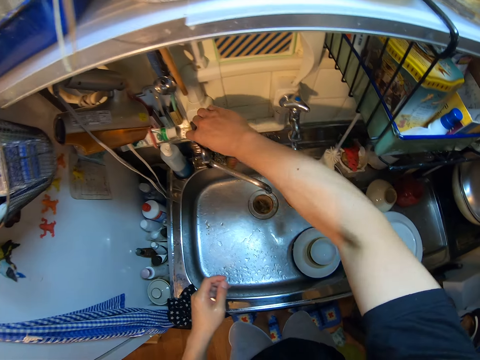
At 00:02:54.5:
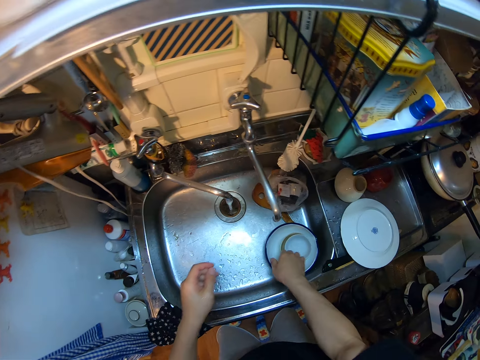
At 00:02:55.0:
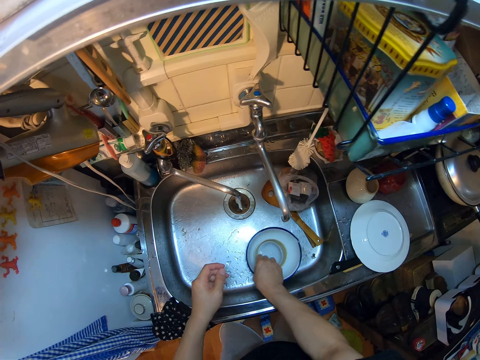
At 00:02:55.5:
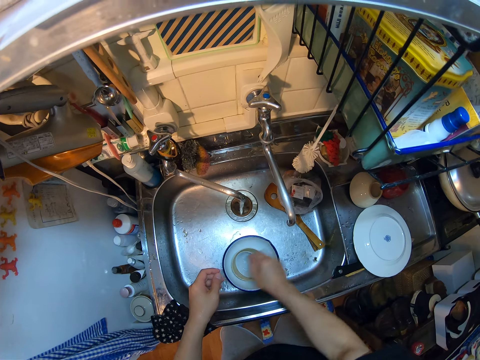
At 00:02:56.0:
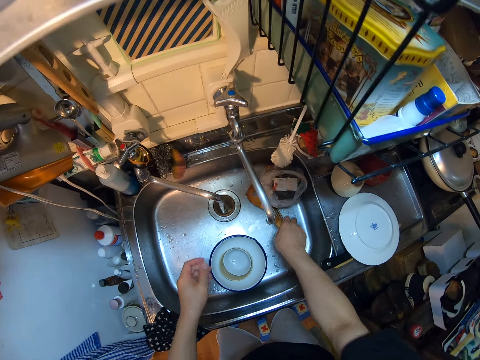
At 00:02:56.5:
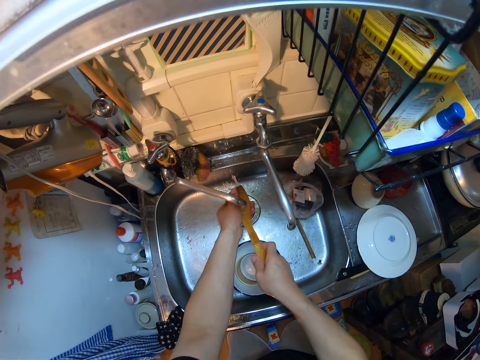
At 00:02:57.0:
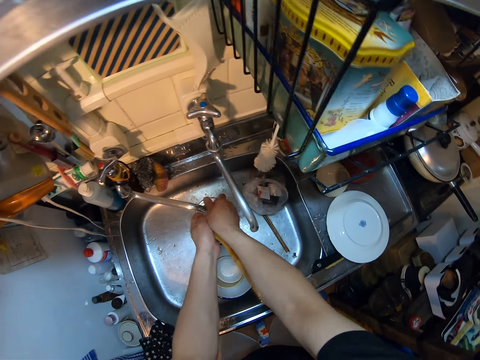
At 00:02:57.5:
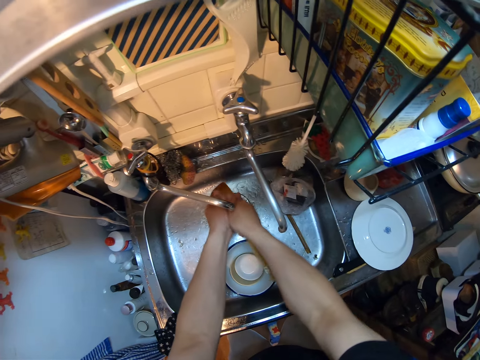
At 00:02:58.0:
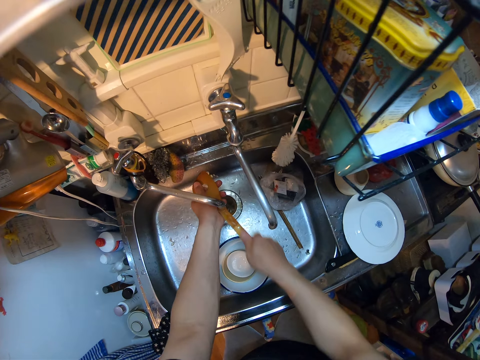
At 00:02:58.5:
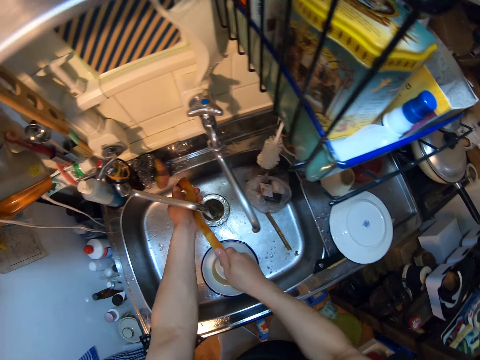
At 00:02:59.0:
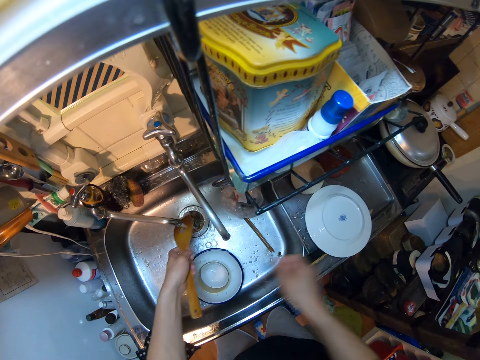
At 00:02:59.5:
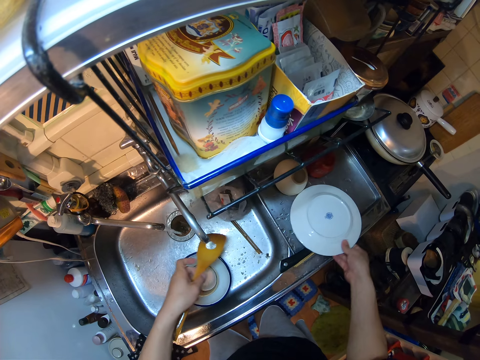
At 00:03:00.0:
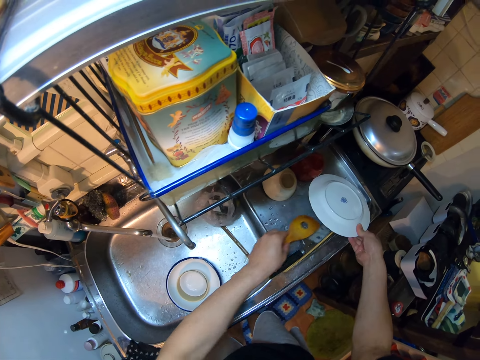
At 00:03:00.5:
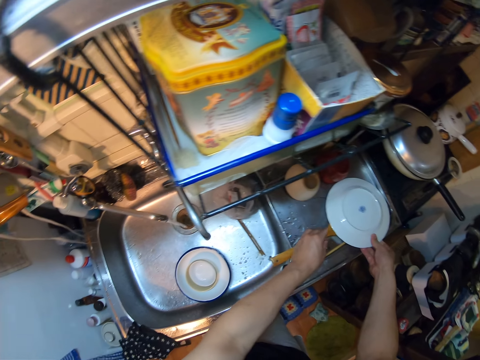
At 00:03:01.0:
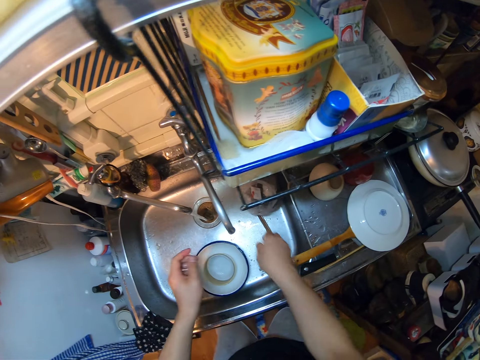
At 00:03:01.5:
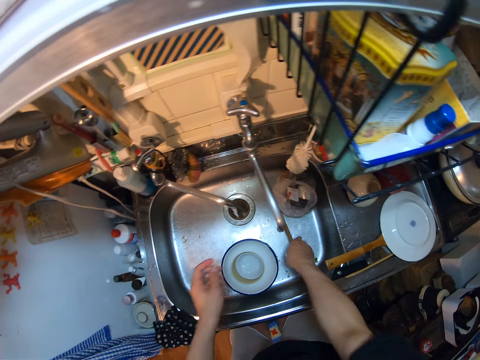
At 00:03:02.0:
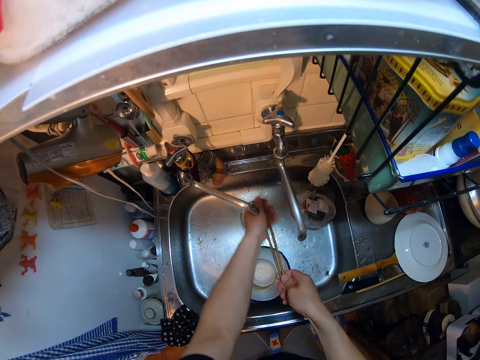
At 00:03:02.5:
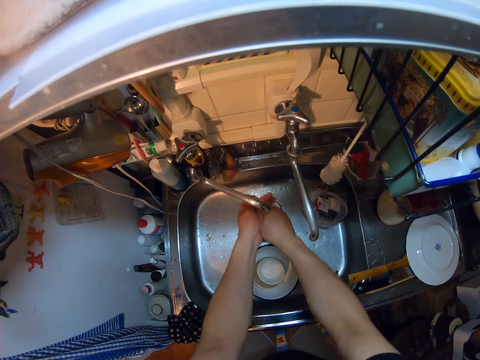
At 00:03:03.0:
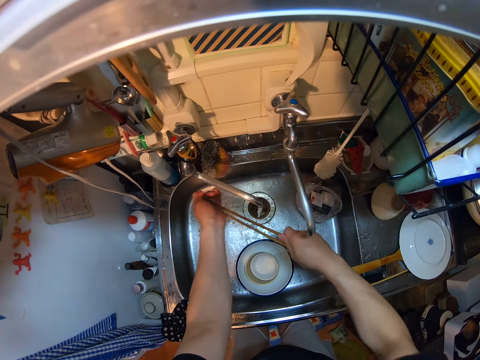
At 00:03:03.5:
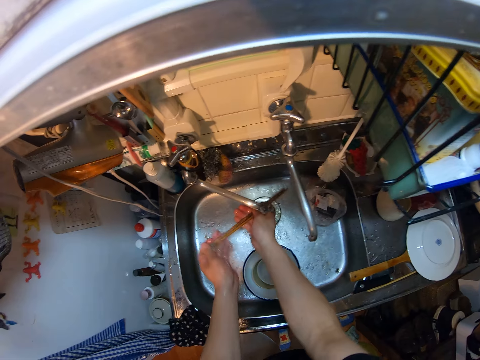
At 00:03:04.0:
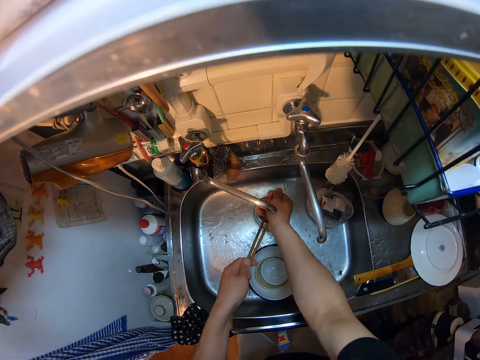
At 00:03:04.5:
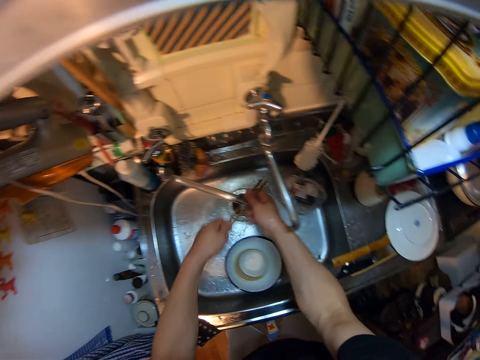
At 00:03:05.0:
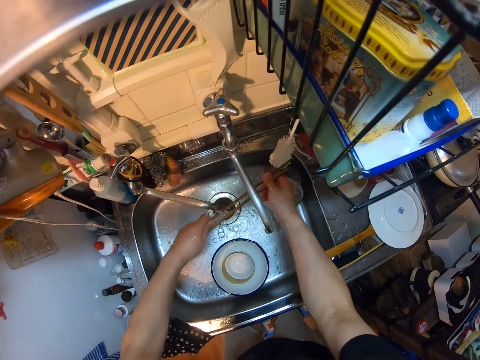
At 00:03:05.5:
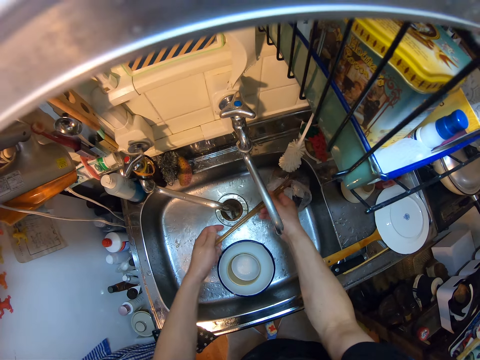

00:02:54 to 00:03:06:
The camera wearer turns on the tap. They adjust the utensils to the left in the sink. They move the plate. They pick up the utensils in the sink. They continue to rinse the utensils. They adjust the plate on the steel tray. They drop the utensils on the steel tray. They take the chopsticks and clean the chopsticks.

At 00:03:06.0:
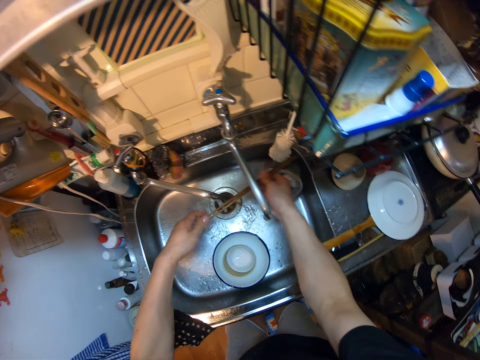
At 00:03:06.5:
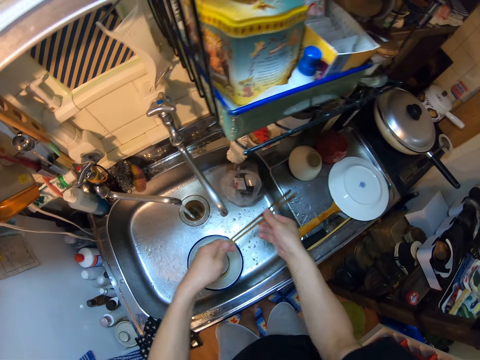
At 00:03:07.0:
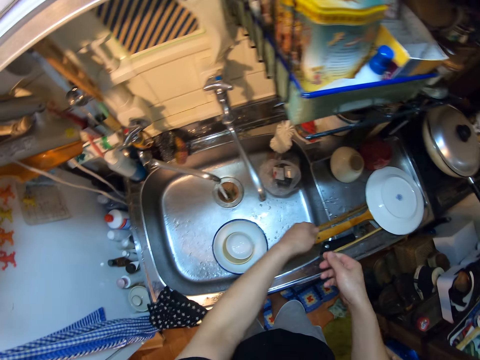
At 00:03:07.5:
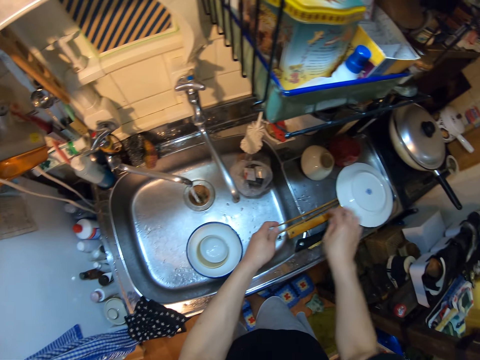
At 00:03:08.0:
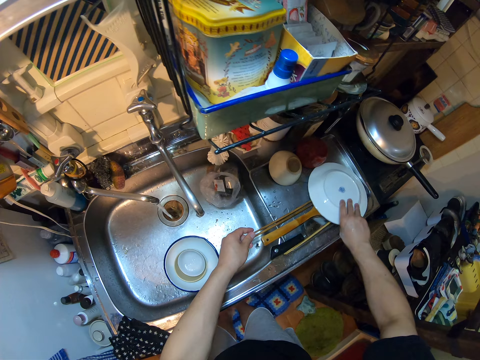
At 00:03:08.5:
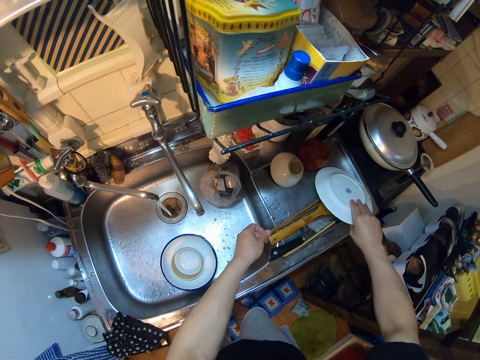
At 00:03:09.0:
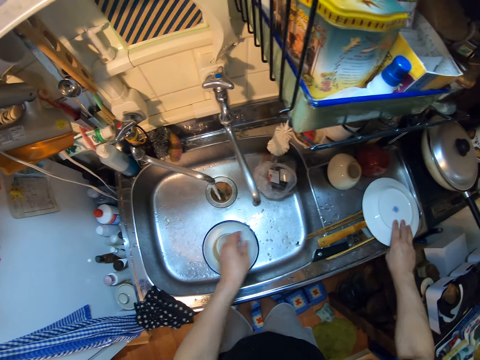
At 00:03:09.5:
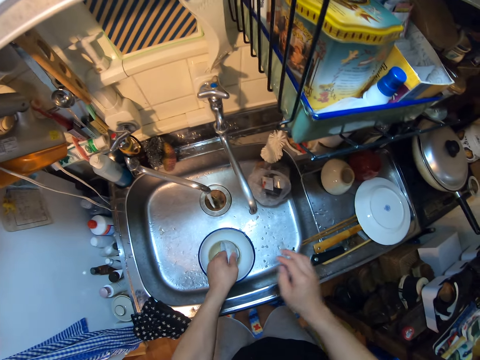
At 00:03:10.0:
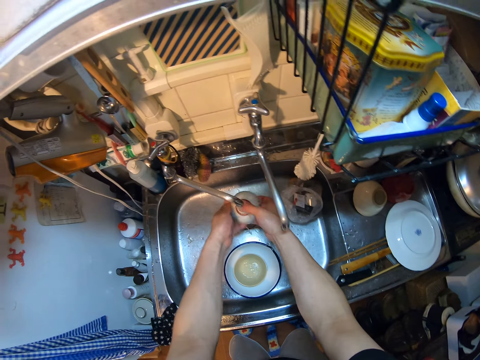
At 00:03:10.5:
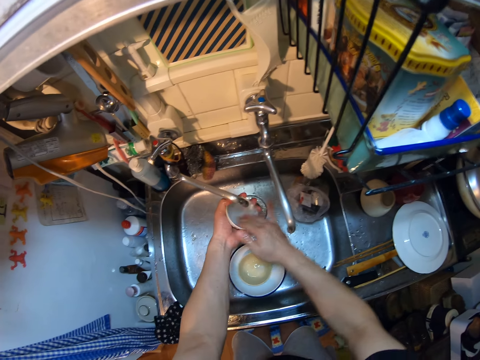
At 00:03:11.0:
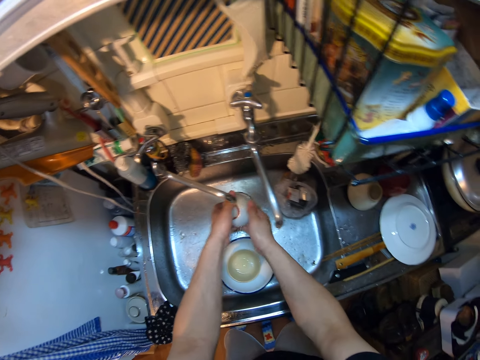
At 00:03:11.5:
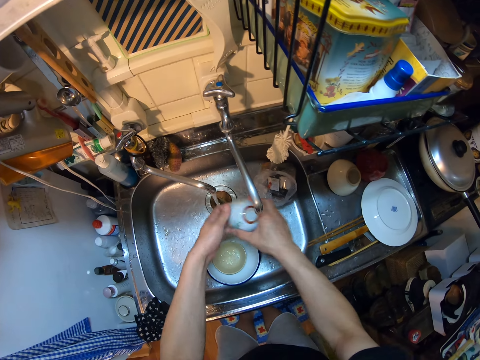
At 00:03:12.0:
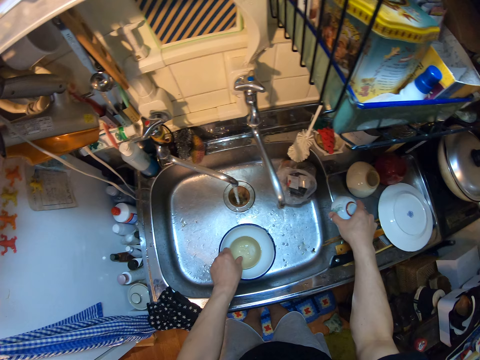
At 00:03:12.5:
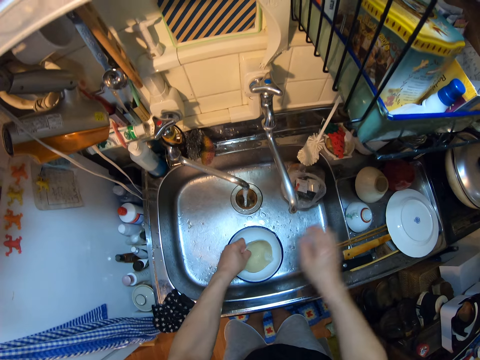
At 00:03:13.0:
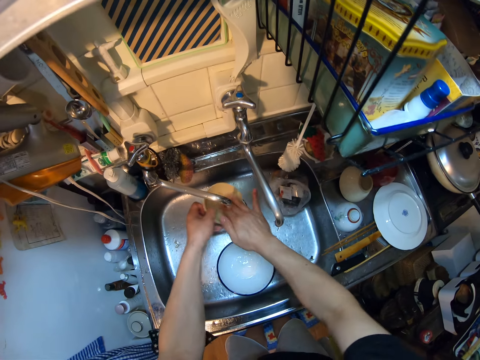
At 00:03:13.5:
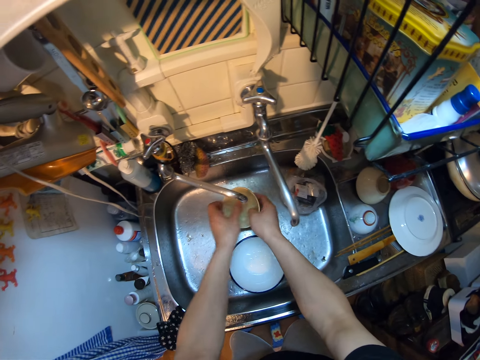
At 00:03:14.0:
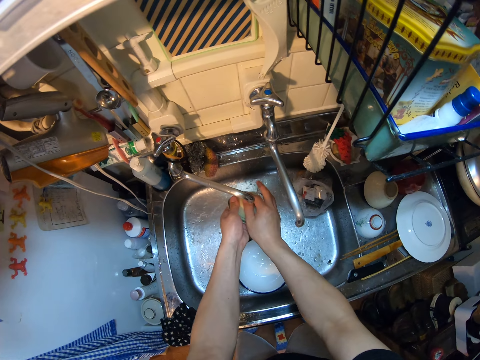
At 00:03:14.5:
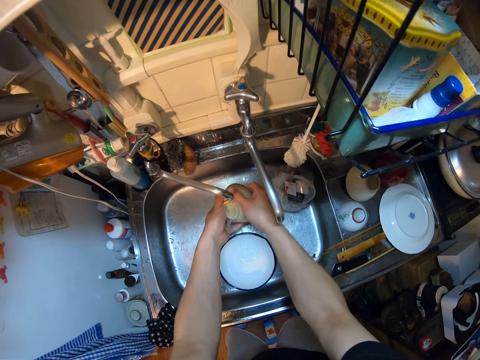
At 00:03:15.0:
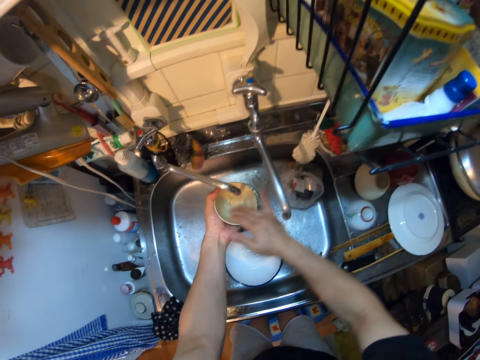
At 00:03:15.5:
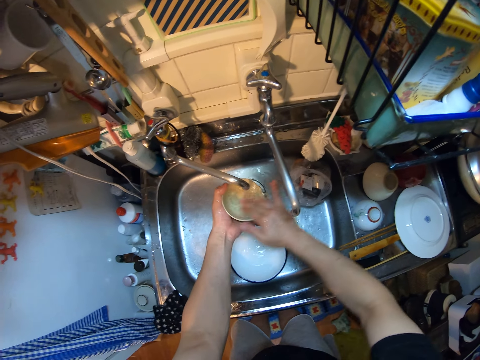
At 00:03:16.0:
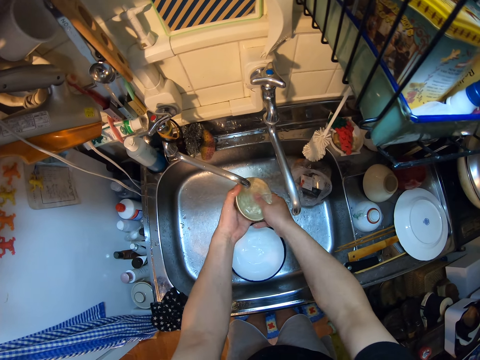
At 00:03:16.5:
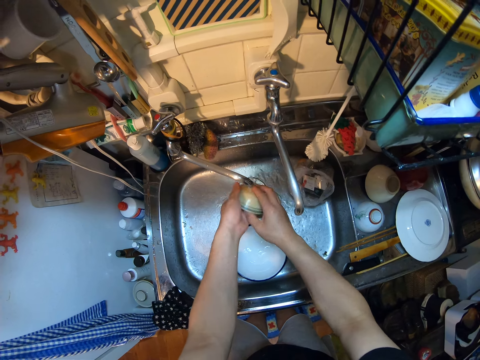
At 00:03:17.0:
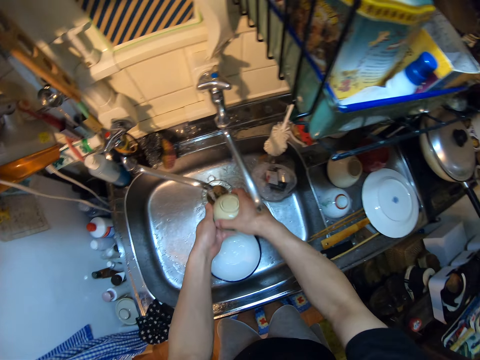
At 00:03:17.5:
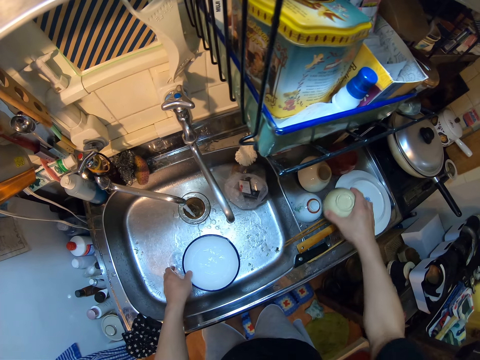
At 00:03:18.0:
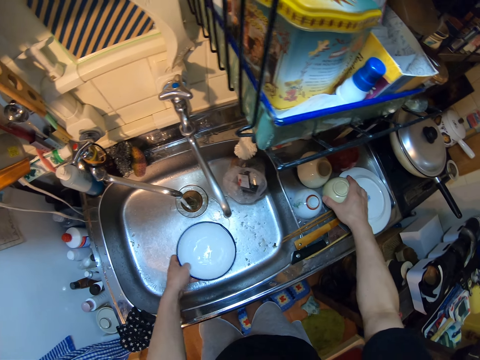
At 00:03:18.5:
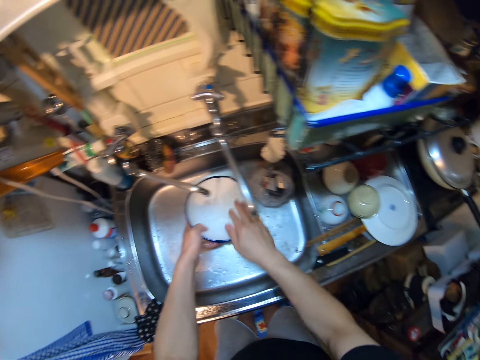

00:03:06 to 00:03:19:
The camera wearer puts the chopsticks on the tray. They lift the plate on the steel tray. They adjust the utensils on the steel tray. They drop the plate on the utensils. They take the bowl. They clean the bowl. They put down the bowl on the tray. They take the bowl. They clean the bowl. They put down the bowl on the tray. They take the plate.

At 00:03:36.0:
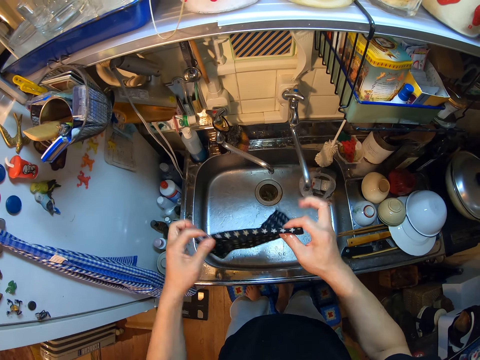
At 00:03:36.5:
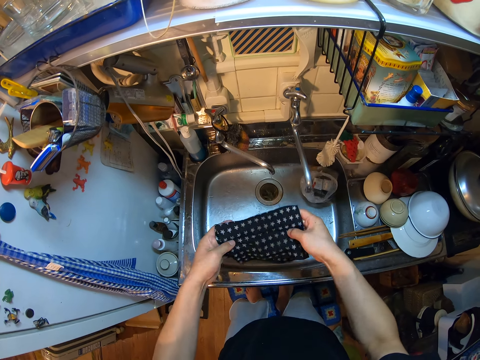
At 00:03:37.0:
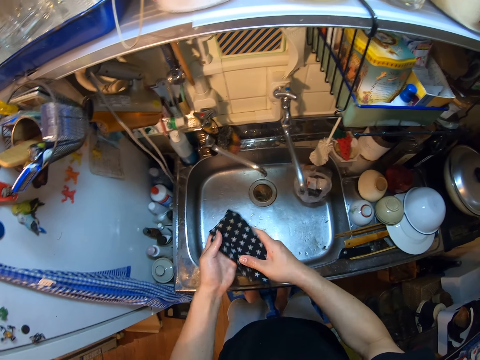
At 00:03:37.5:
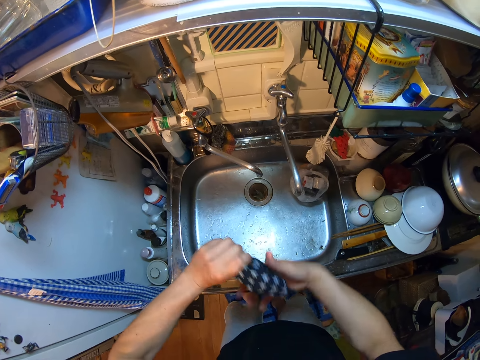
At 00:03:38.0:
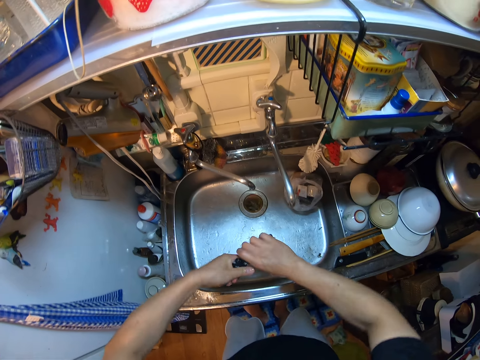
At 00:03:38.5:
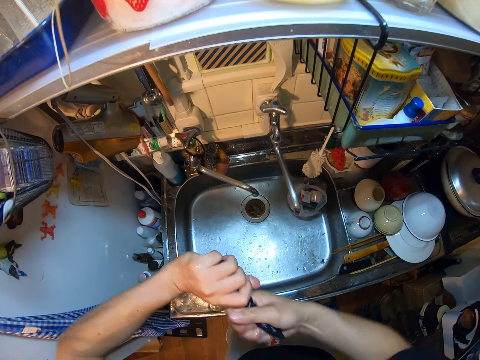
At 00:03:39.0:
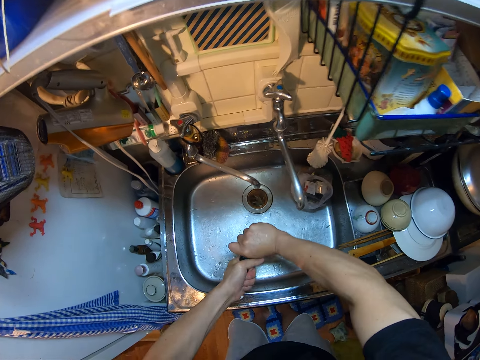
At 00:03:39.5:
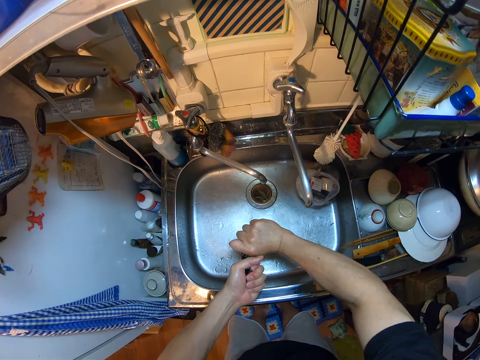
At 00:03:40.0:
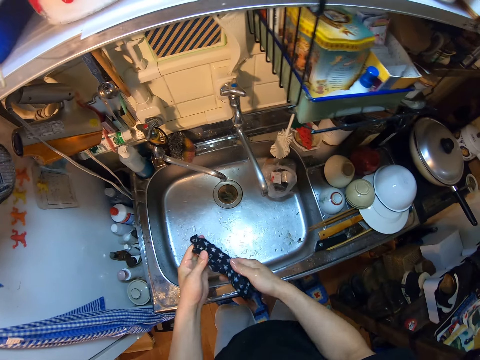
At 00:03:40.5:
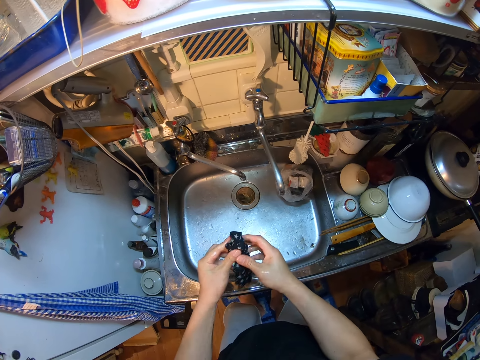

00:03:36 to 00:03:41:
The camera wearer folds the hand towel. They squeeze the napkin. They unfold the napkin.
